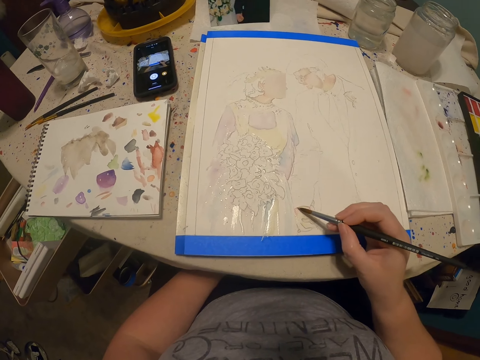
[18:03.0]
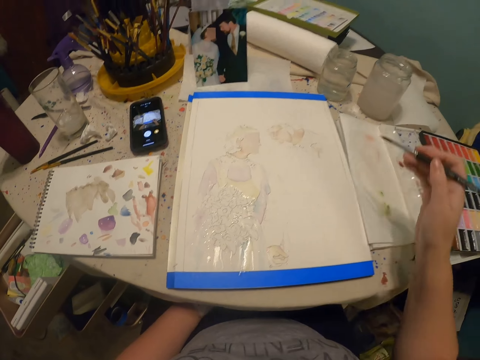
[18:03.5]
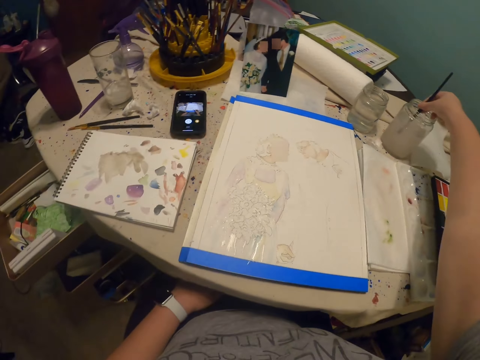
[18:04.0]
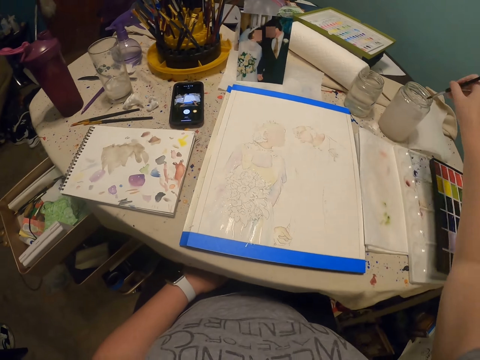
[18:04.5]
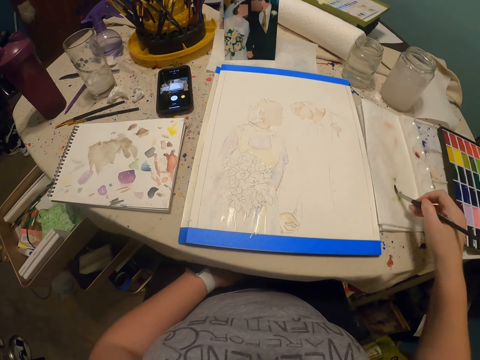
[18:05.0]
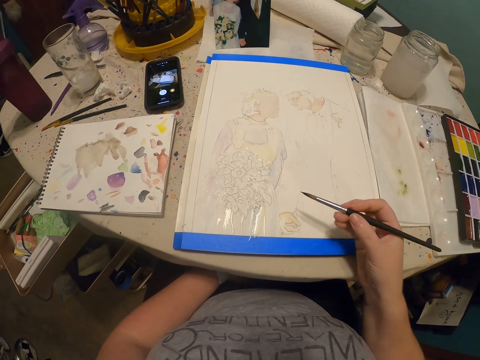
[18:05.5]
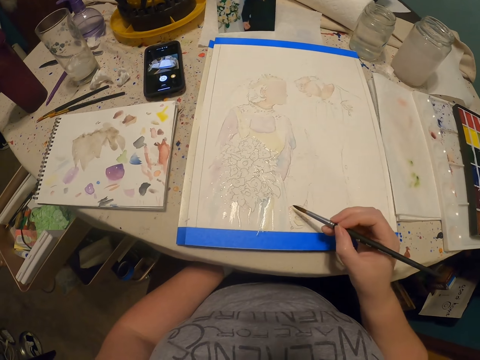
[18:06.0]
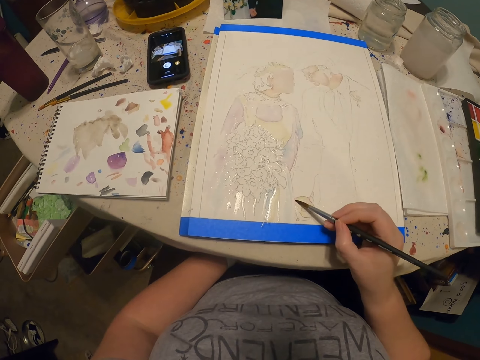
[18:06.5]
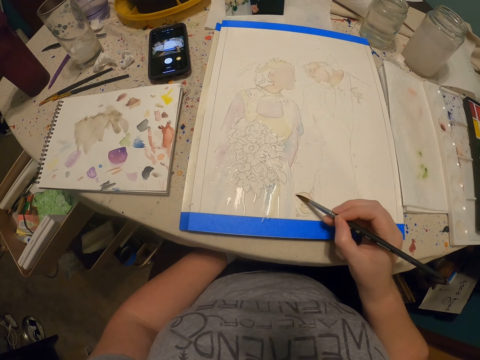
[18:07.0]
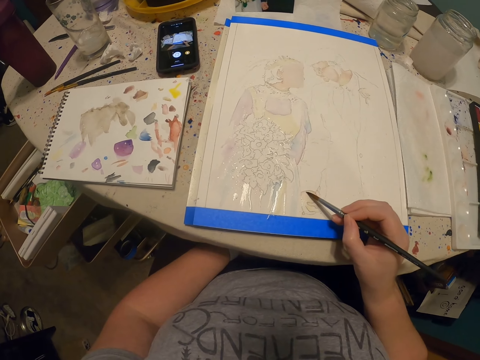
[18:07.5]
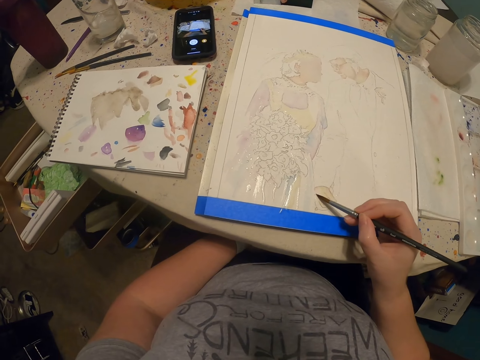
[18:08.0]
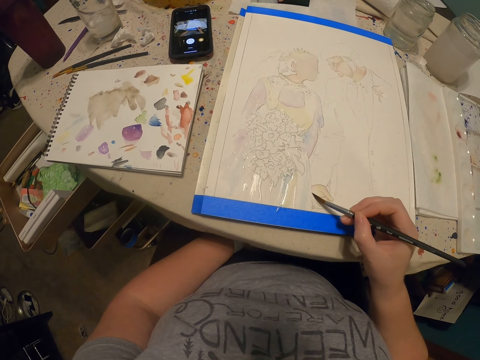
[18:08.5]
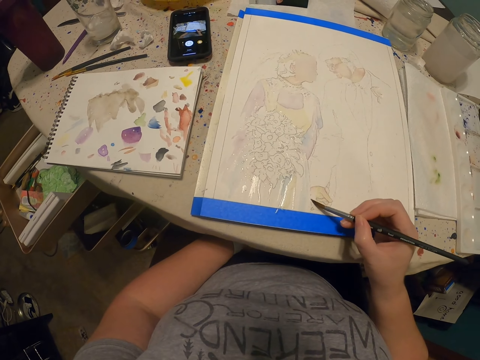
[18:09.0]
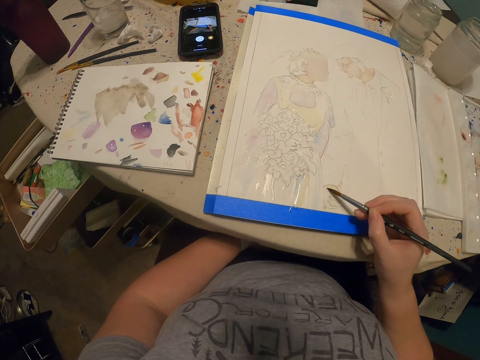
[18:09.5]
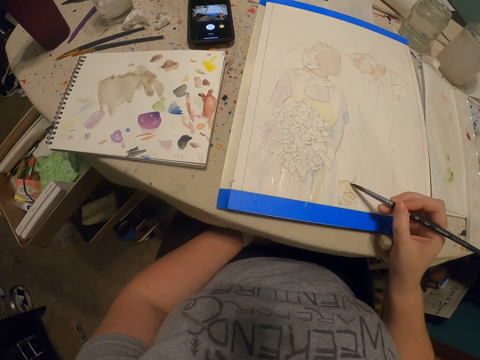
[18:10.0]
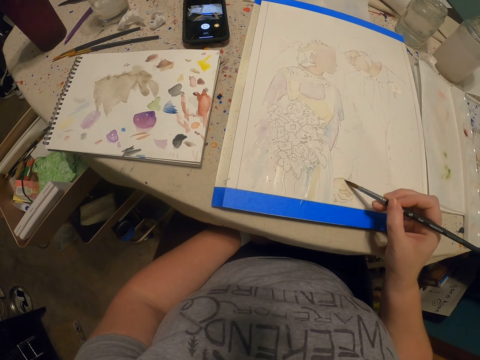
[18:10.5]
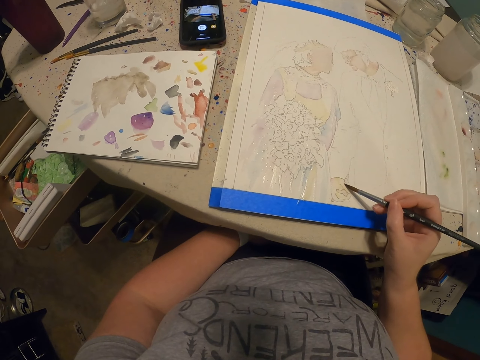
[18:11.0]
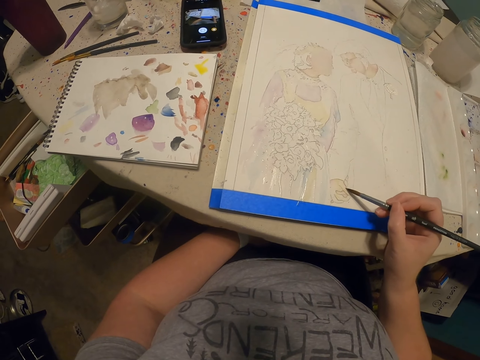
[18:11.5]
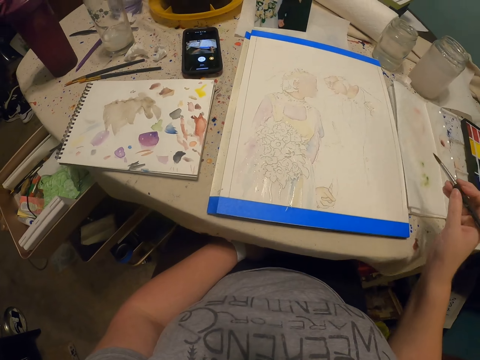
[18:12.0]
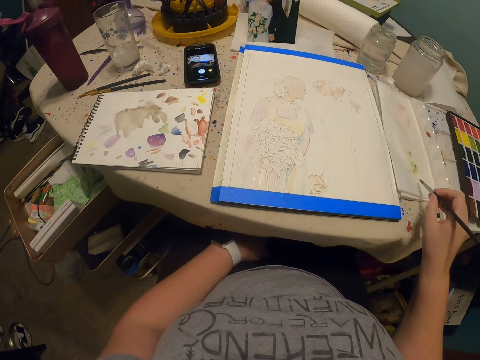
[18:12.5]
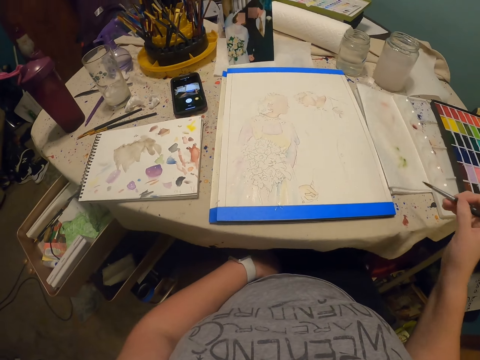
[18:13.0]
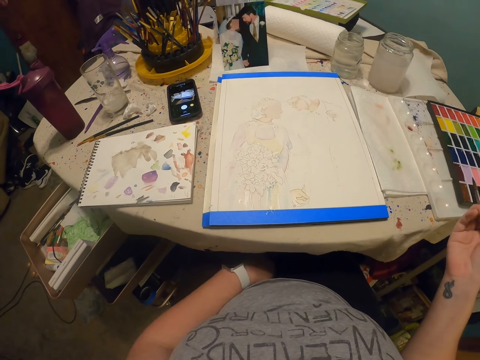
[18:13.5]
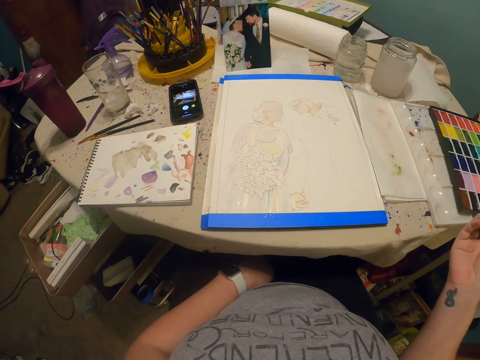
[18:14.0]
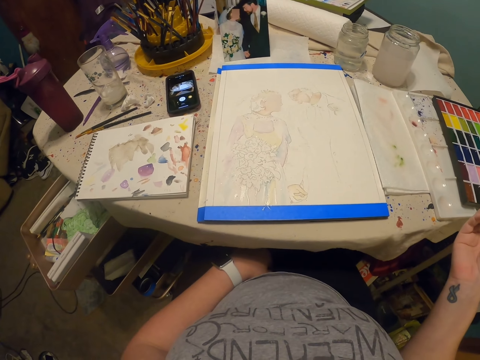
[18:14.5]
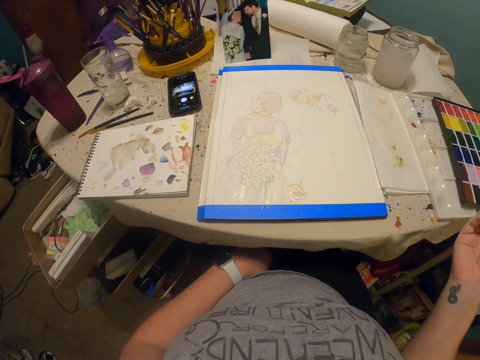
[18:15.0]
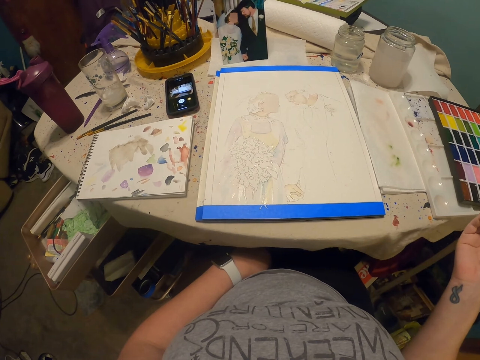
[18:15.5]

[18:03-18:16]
The camera wearer dips the paint brush in water. They rub the paint brush on the paper. They paint with the paint brush. They wipe the brush on the paper towel. They look around. They look at the painting.

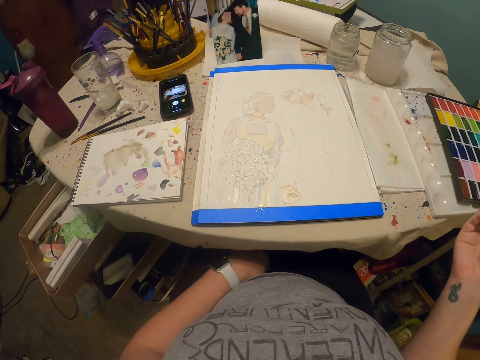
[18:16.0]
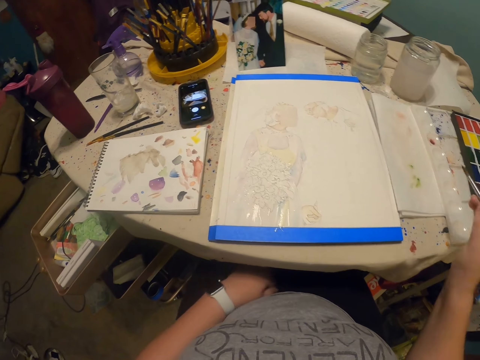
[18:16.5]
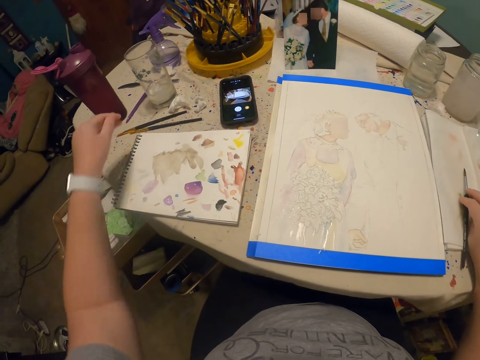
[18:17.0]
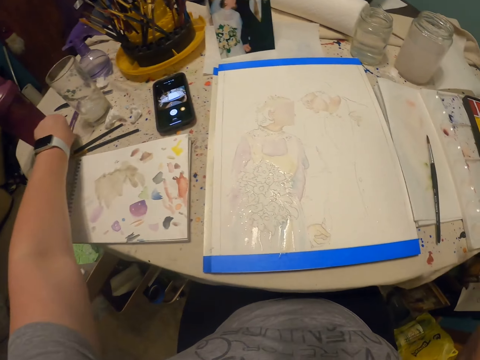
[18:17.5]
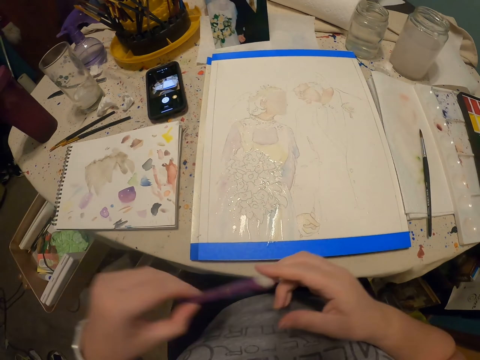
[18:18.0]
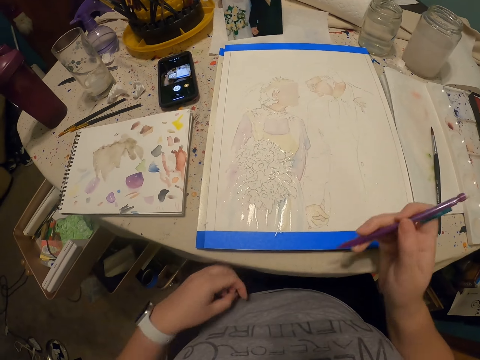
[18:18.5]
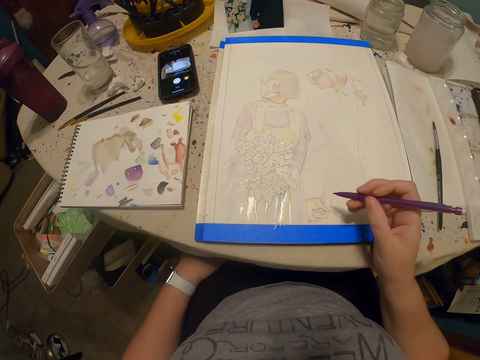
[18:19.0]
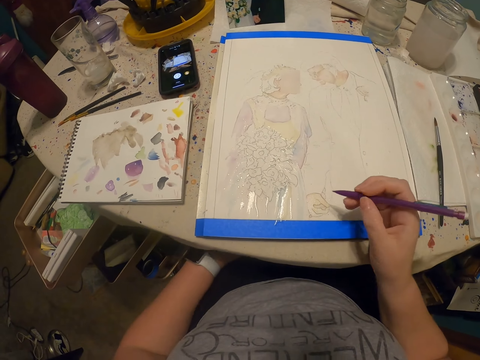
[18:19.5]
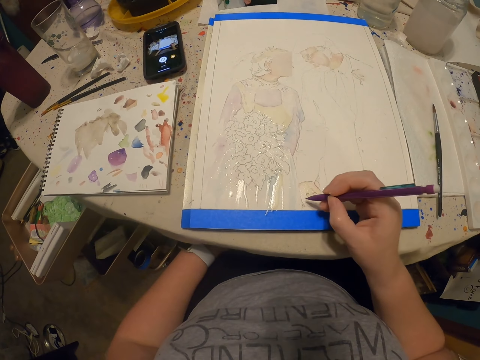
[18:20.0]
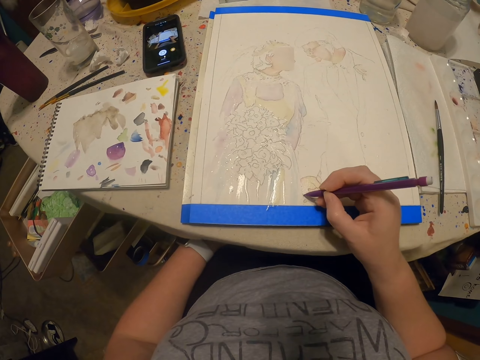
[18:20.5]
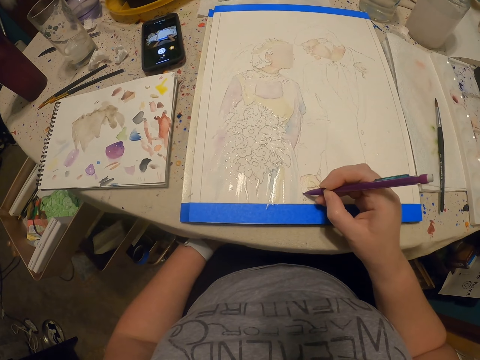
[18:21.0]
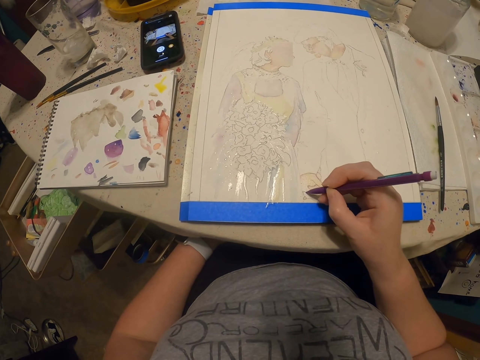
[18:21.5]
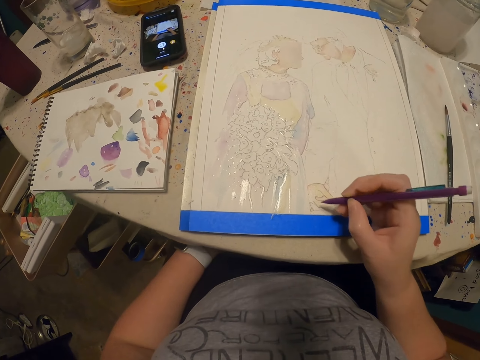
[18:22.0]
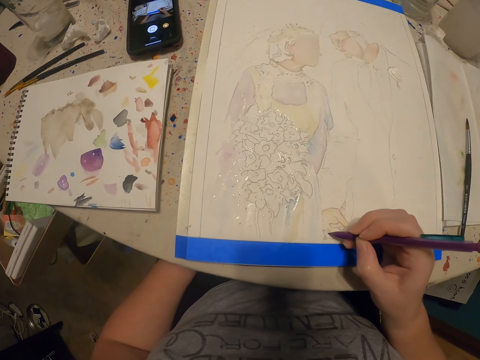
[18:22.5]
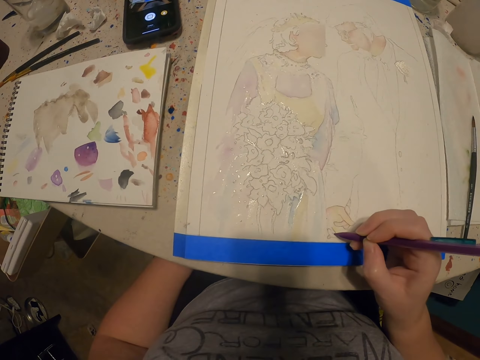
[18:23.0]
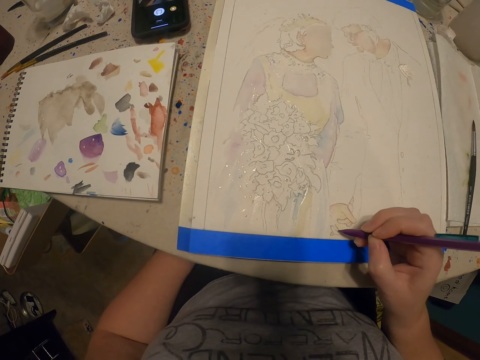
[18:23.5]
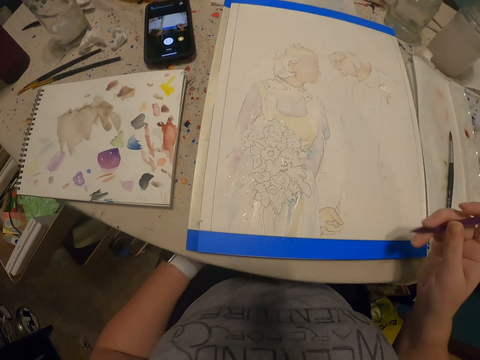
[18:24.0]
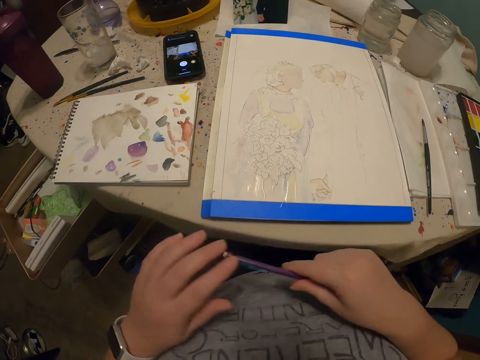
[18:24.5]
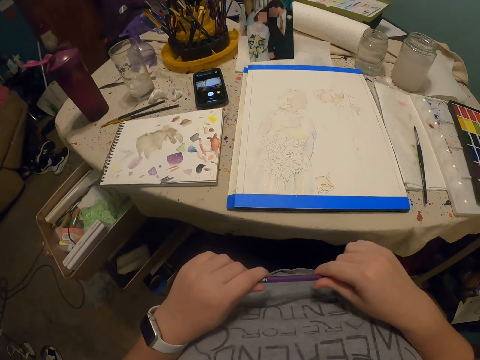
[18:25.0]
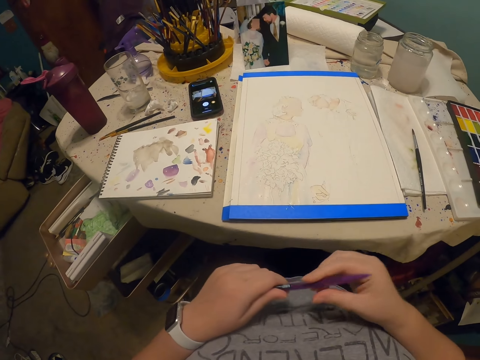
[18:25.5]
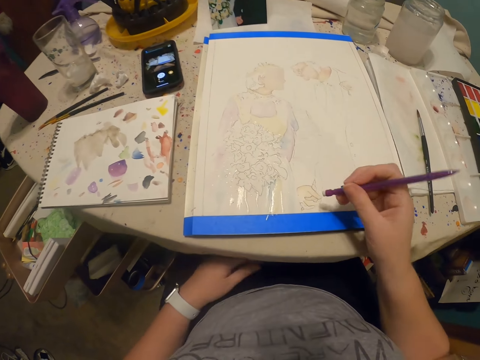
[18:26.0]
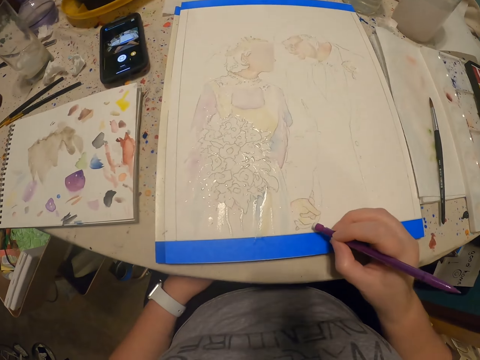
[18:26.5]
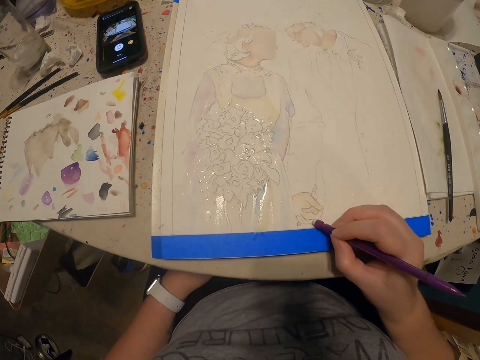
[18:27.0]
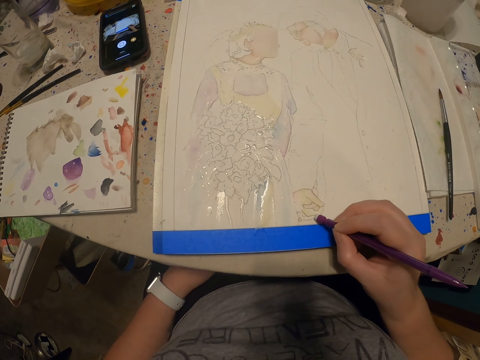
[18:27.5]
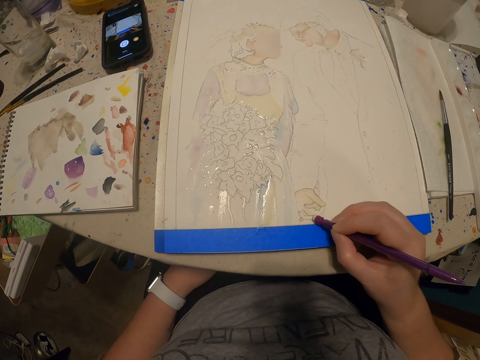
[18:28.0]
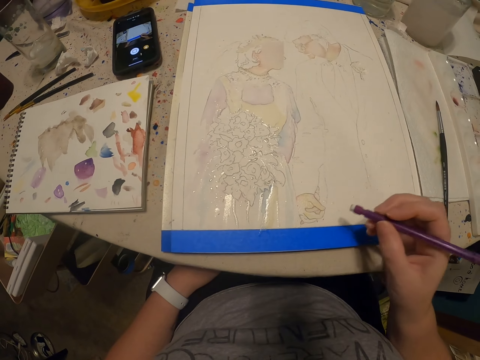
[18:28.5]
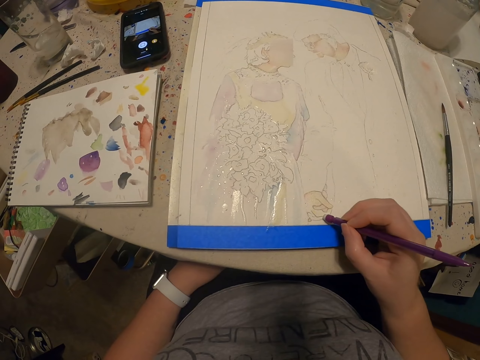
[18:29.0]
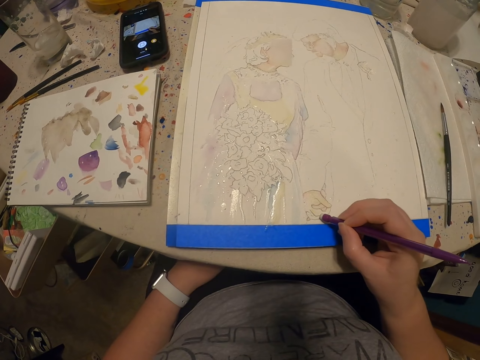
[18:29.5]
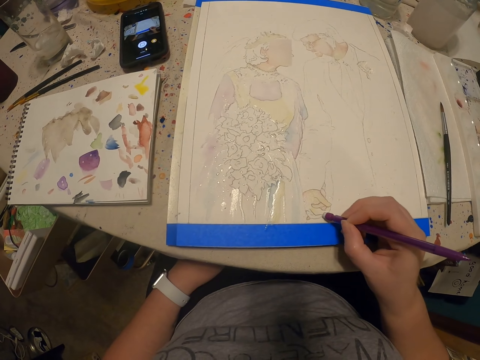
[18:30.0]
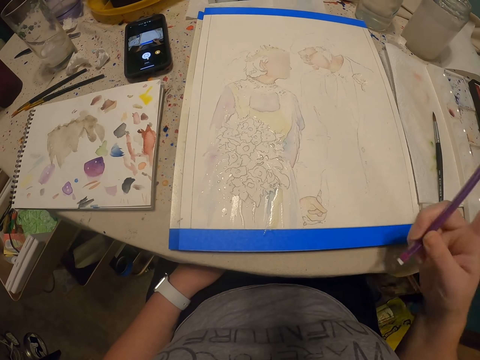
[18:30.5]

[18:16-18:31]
The camera wearer places the brush on the paper towel. They pick up the pencil, pass the pencil to the right hand and draw with the pencil. They turn the pencil. They erase with an eraser.
